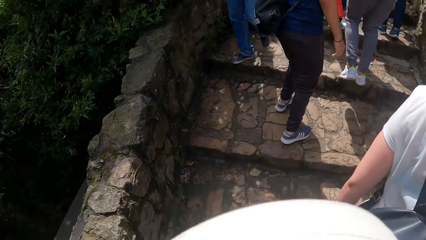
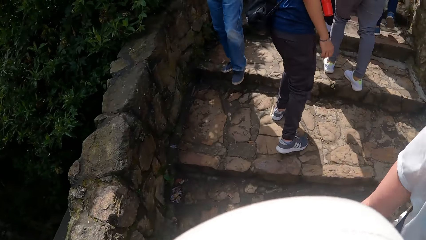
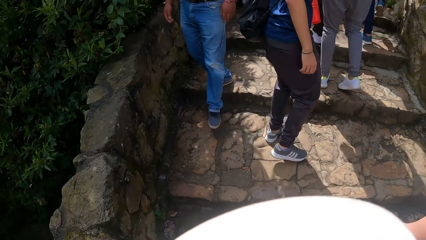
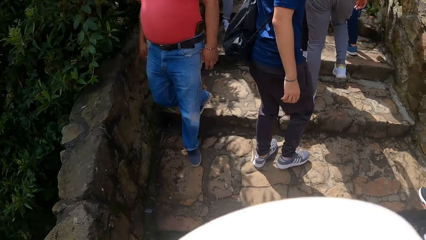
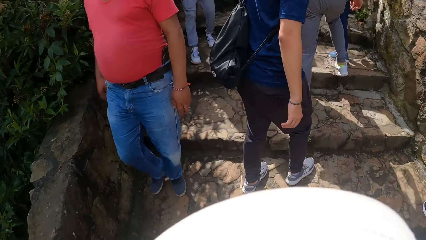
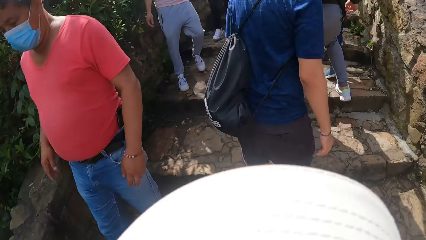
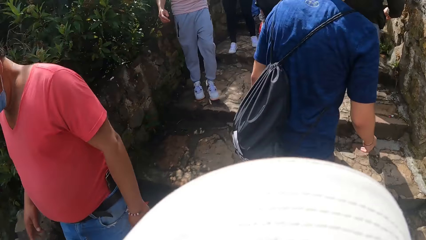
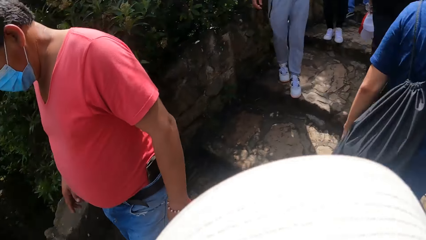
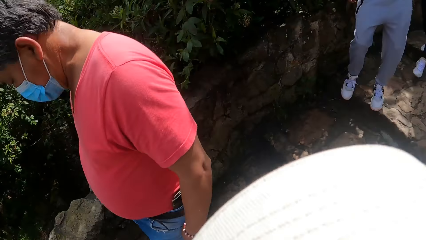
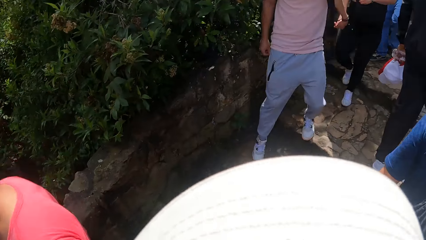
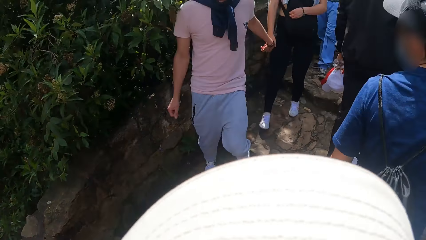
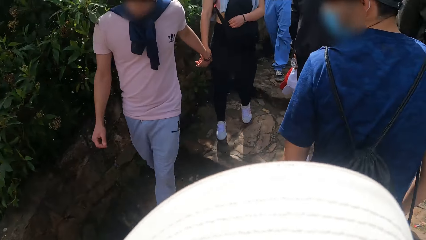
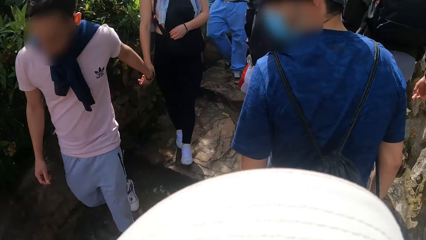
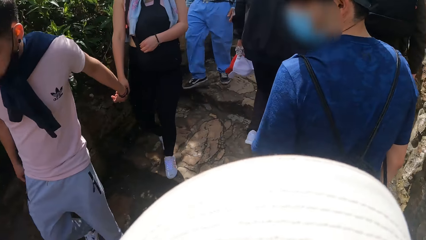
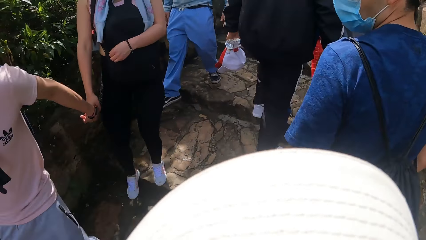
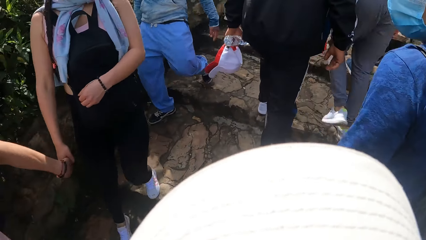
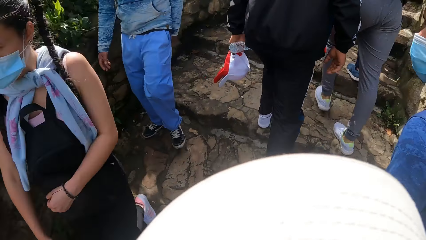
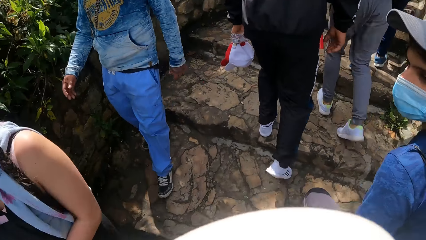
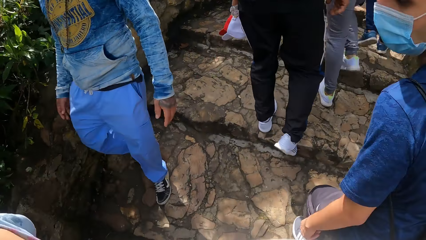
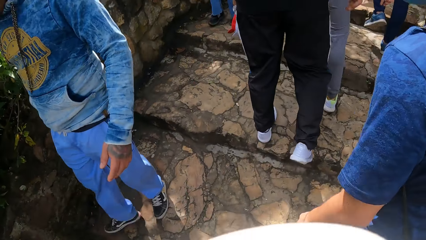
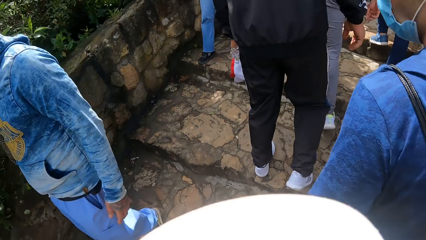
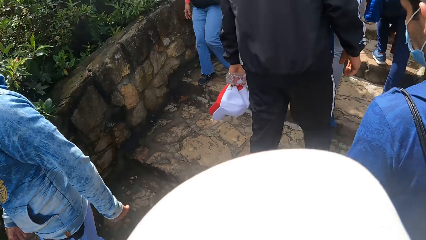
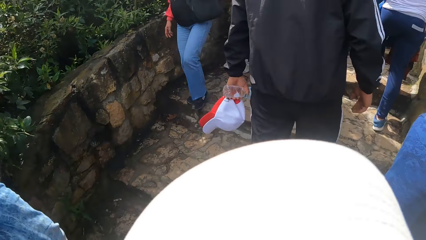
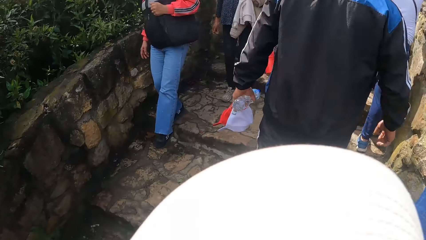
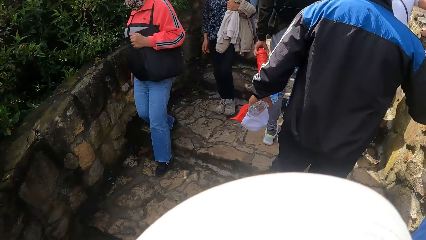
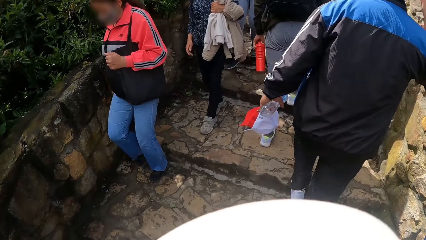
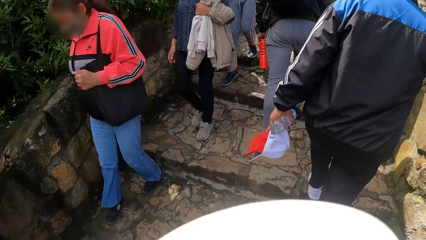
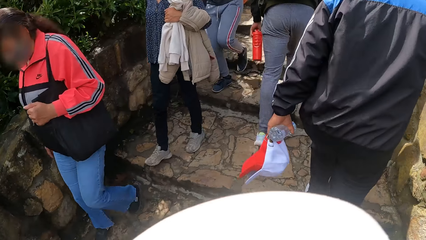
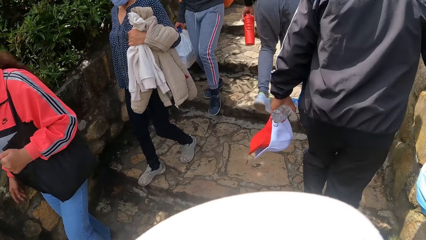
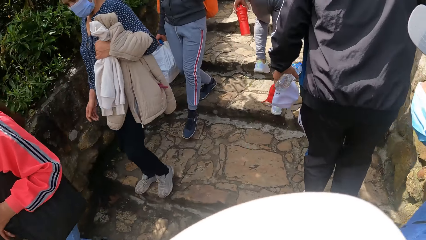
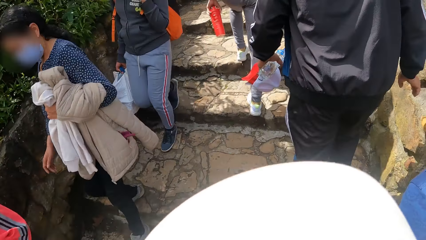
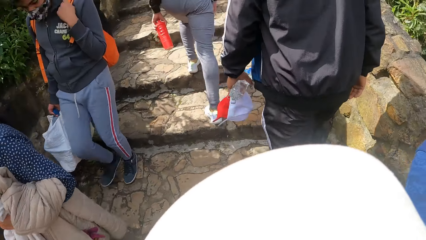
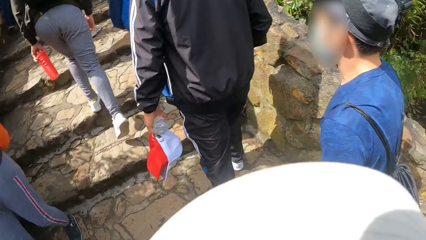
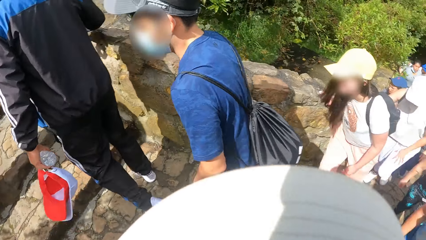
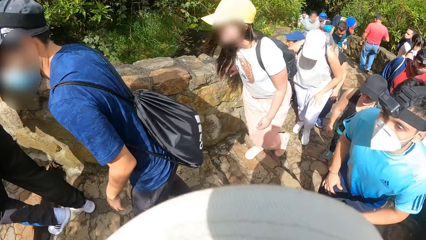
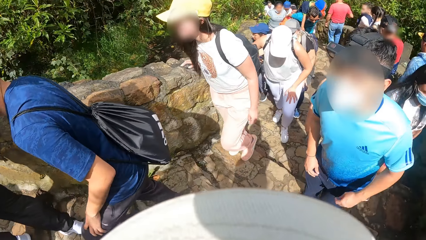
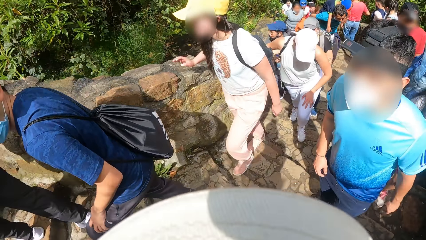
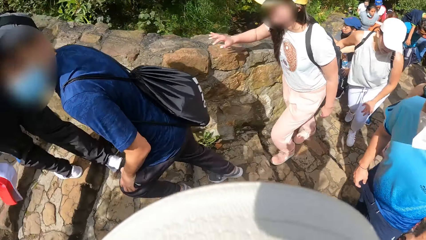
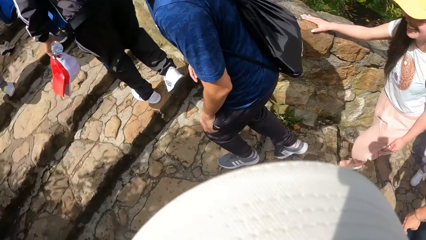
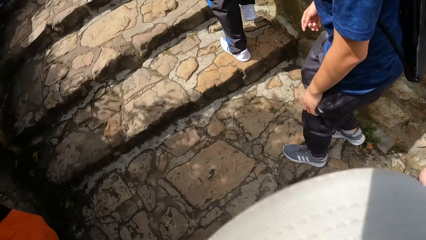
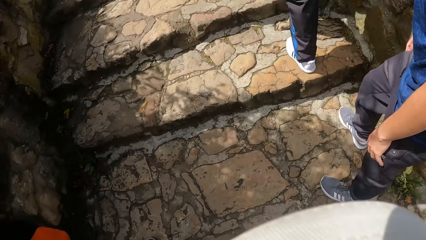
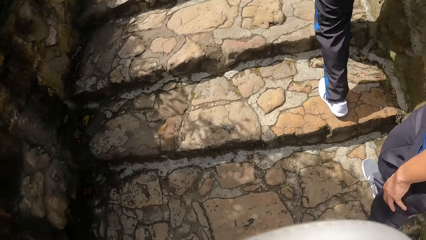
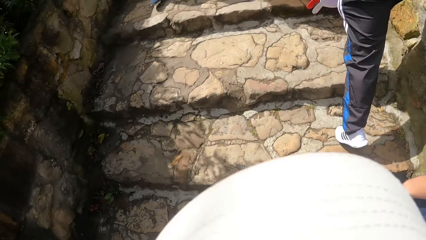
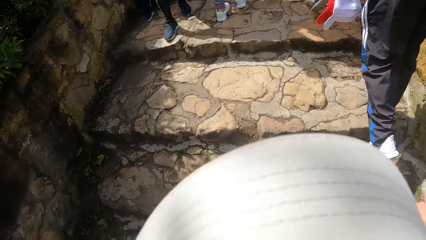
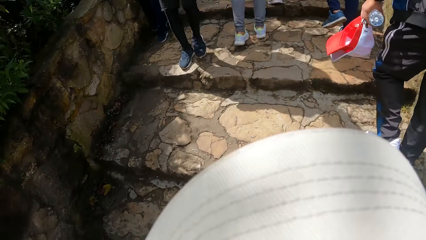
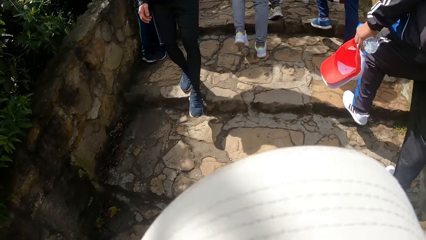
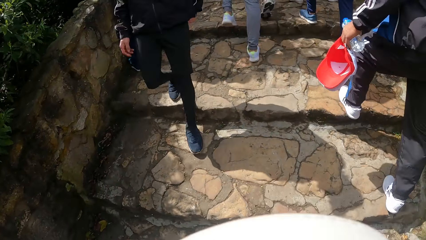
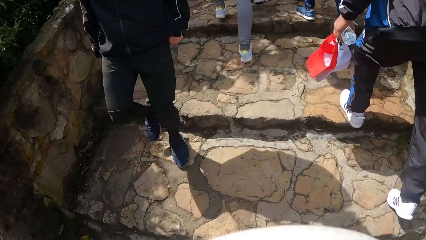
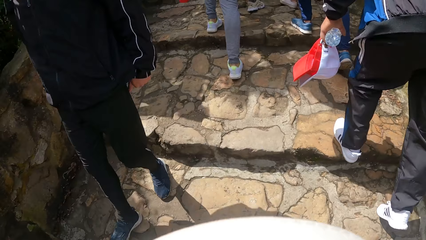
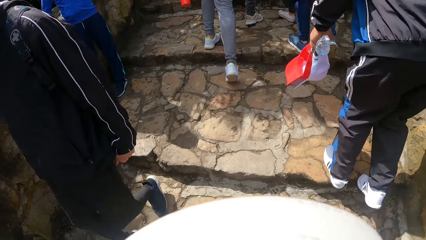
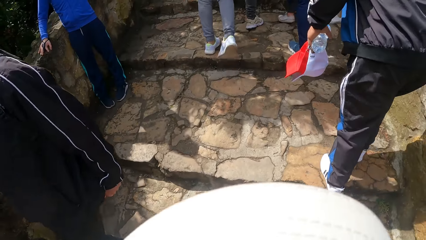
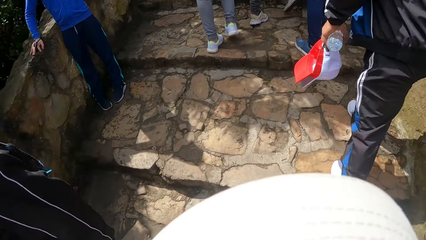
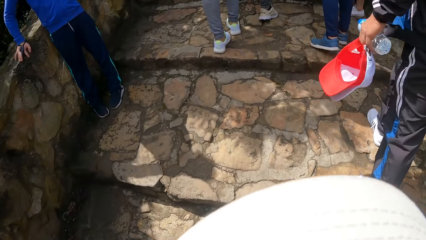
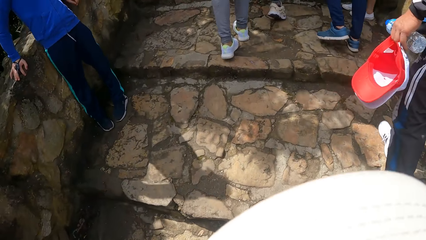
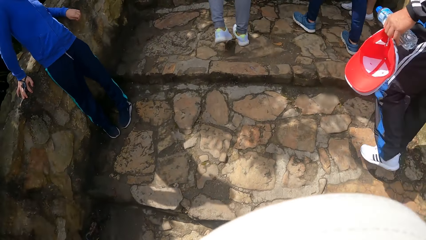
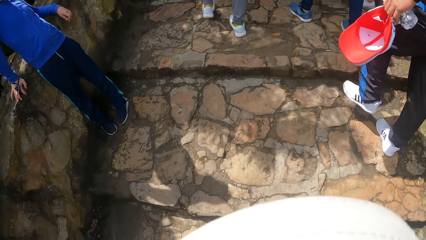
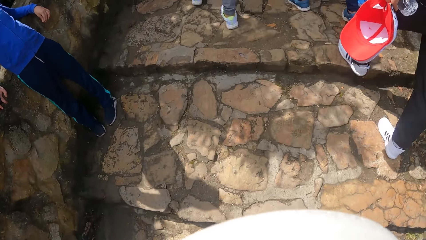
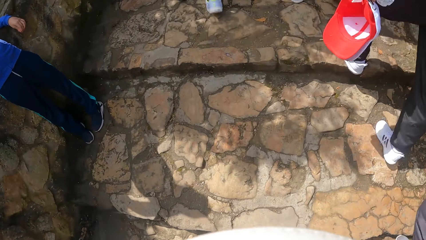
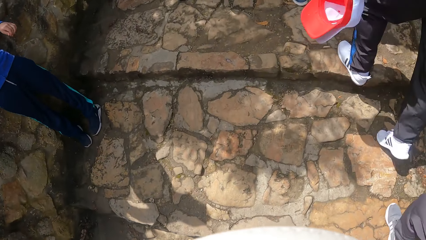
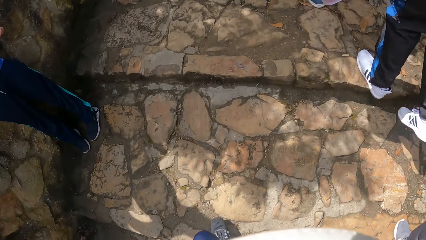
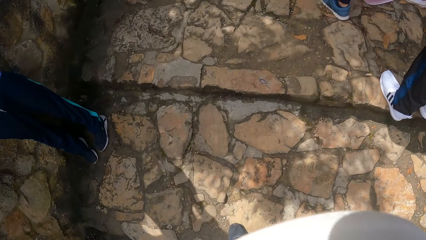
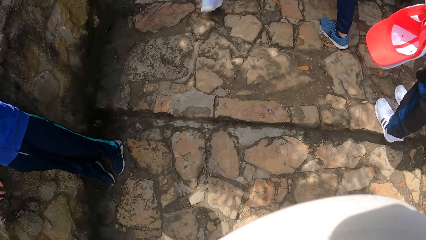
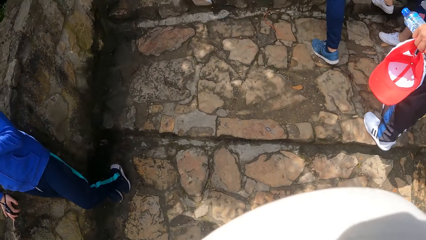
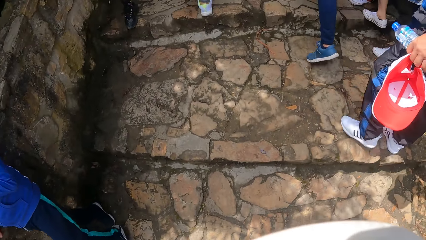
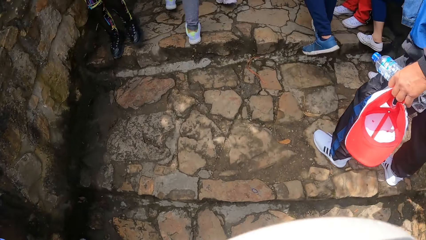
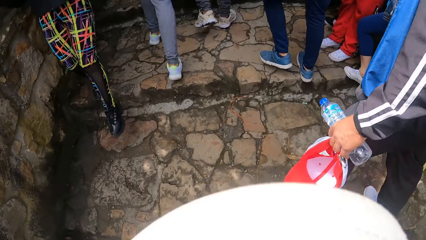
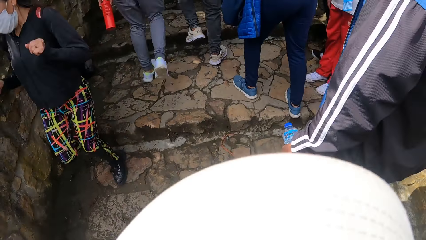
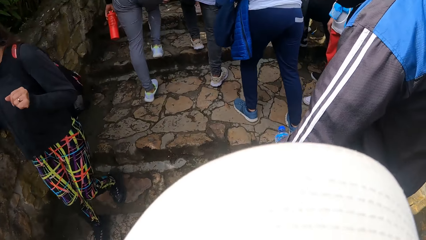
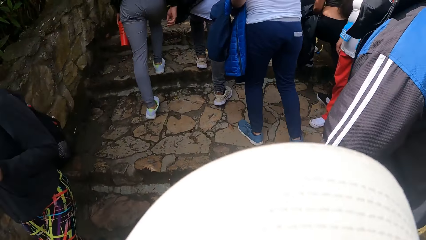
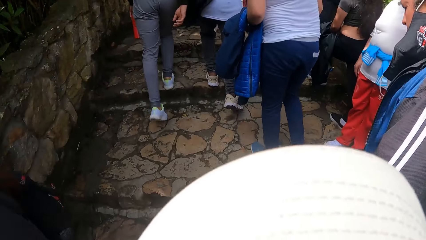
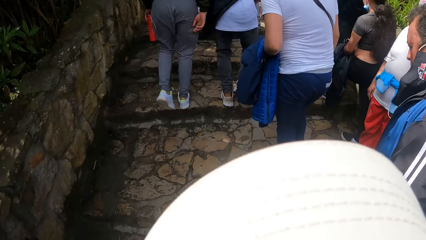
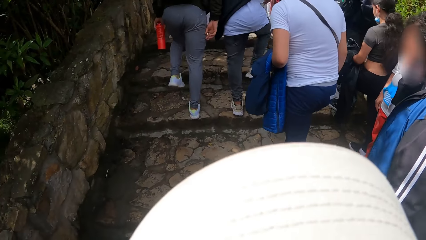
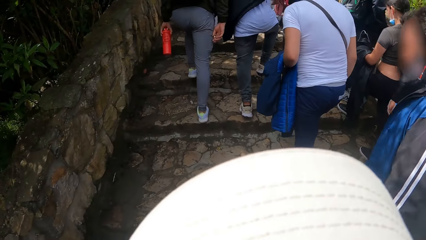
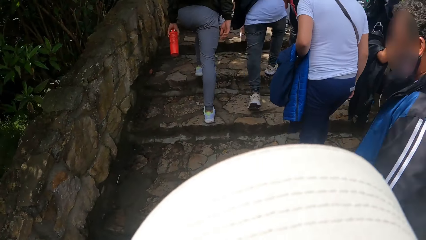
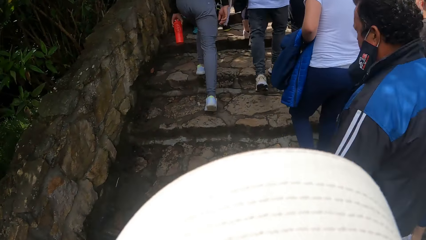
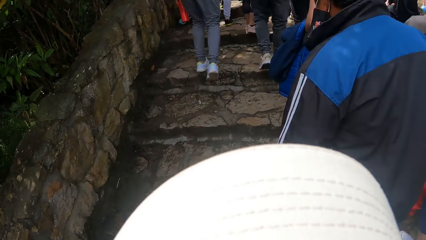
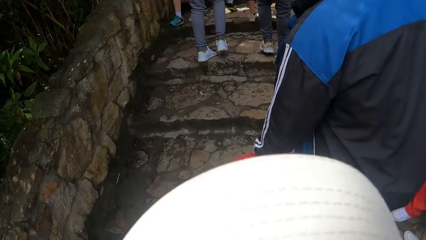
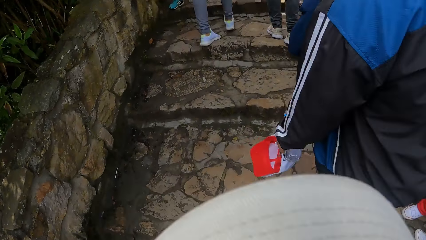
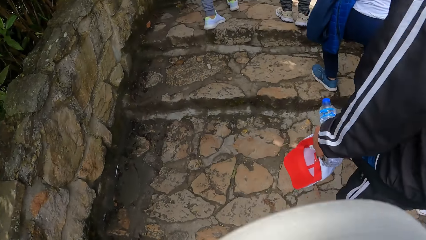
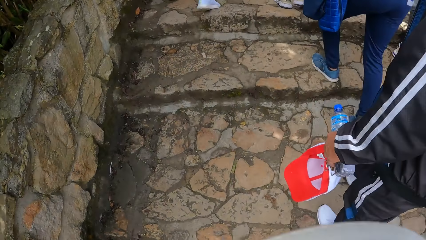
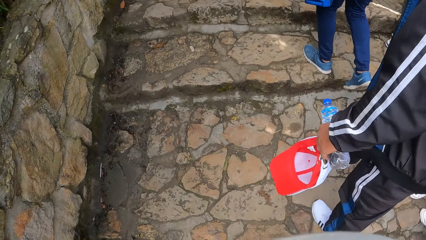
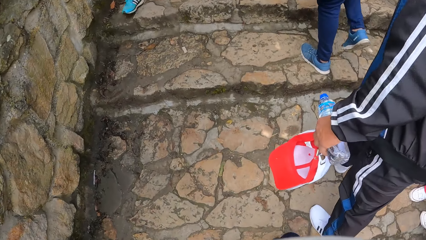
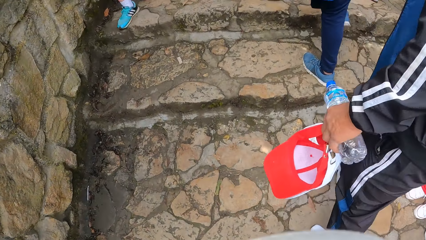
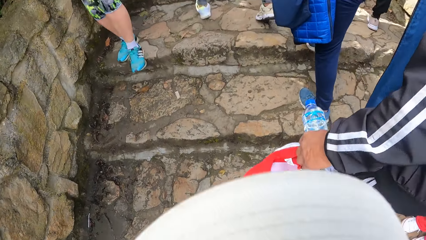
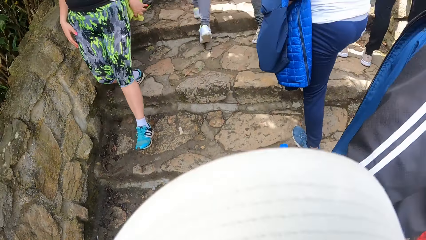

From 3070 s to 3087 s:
The camera wearer walks up a step. They walk up a step repeatedly.
